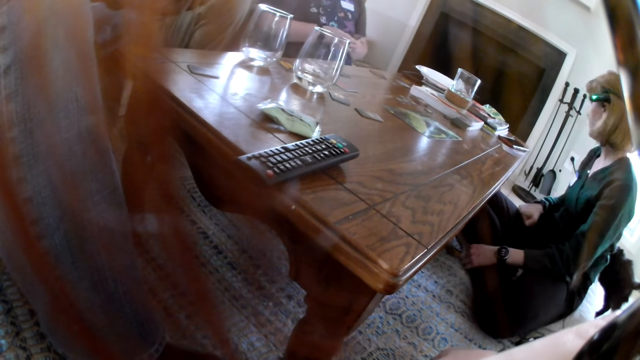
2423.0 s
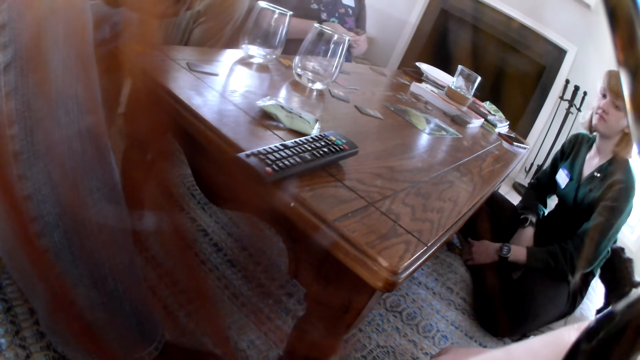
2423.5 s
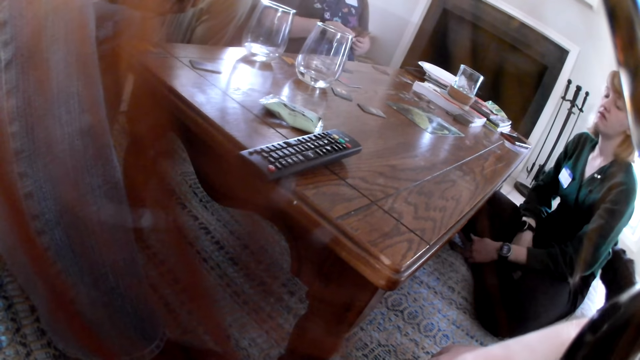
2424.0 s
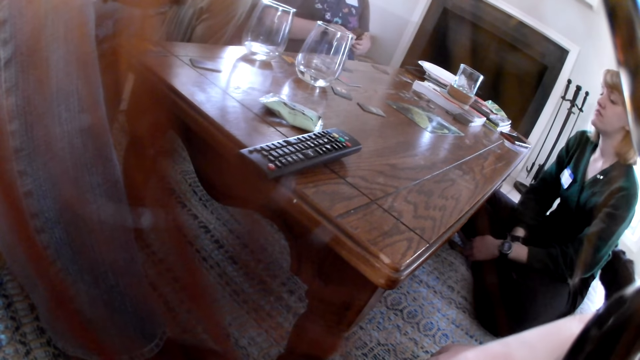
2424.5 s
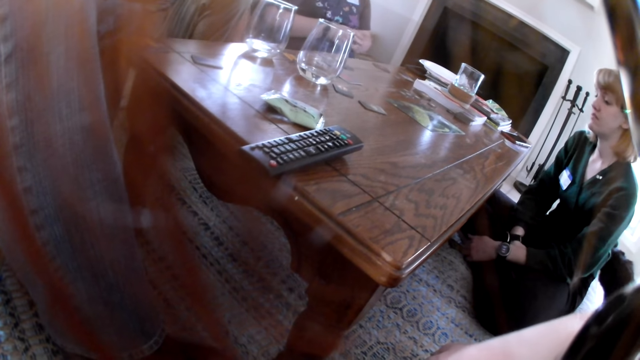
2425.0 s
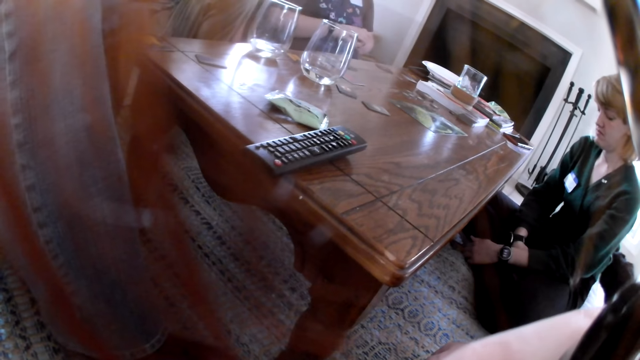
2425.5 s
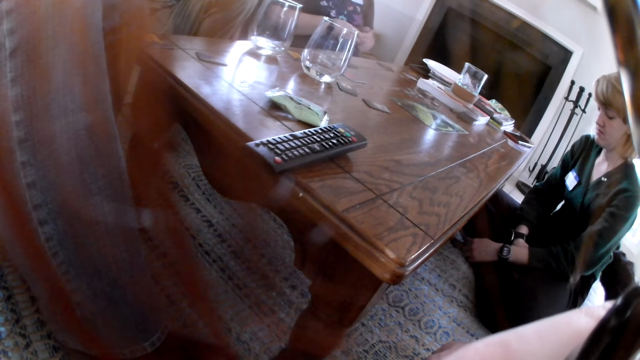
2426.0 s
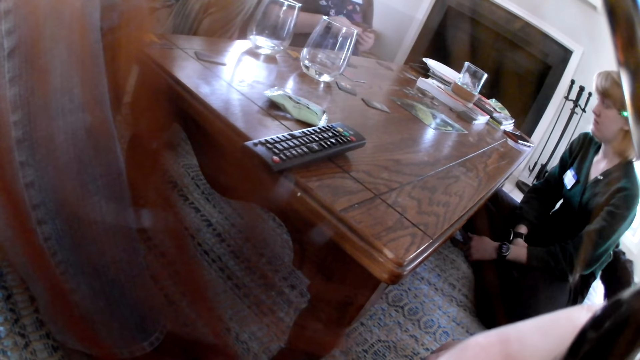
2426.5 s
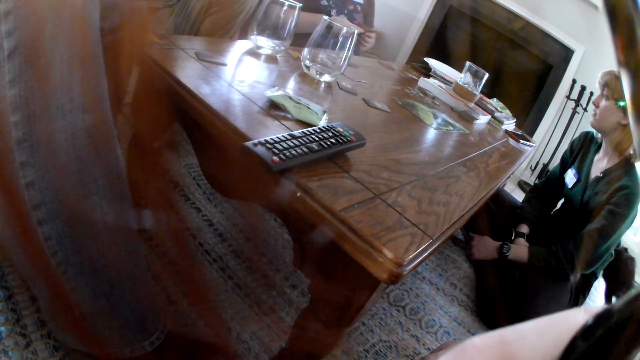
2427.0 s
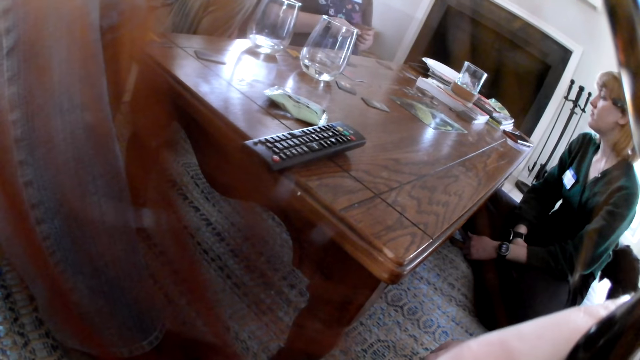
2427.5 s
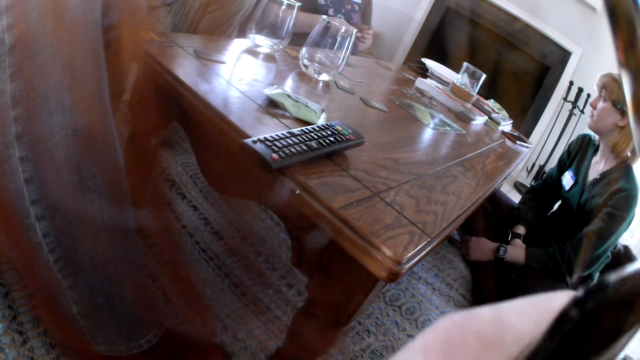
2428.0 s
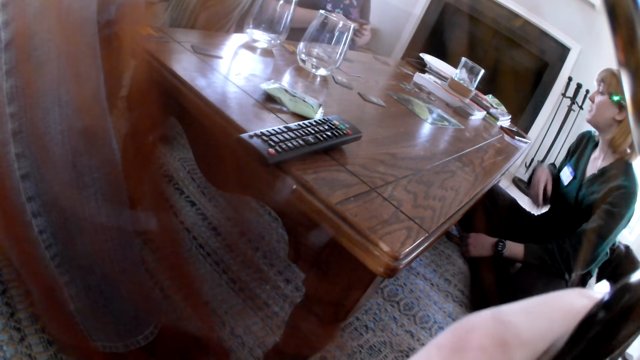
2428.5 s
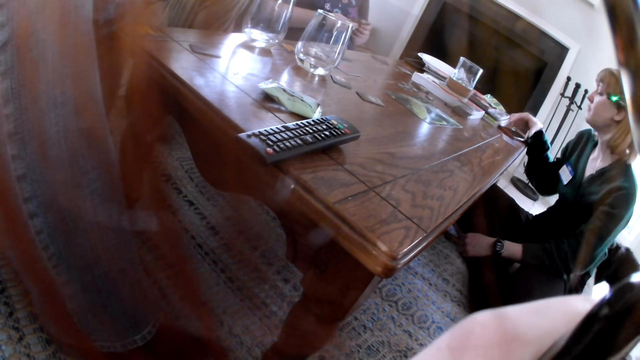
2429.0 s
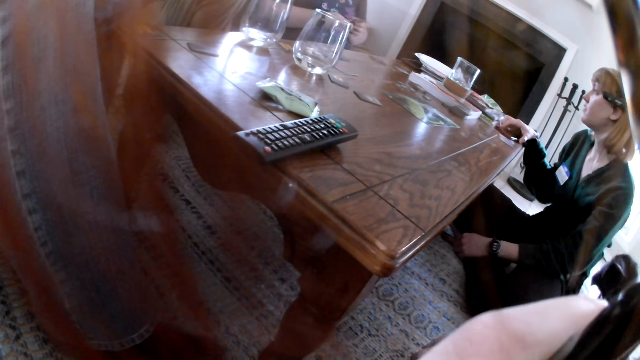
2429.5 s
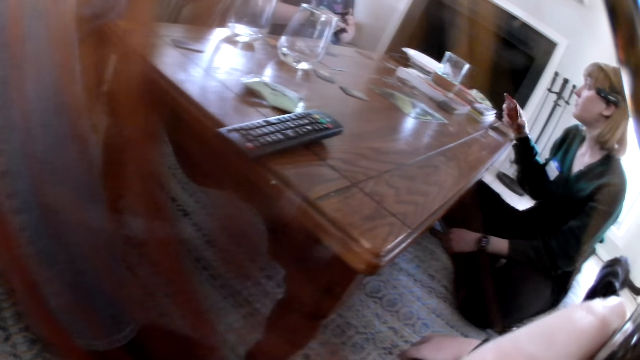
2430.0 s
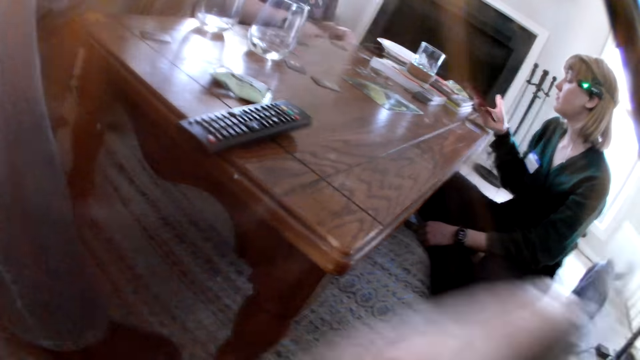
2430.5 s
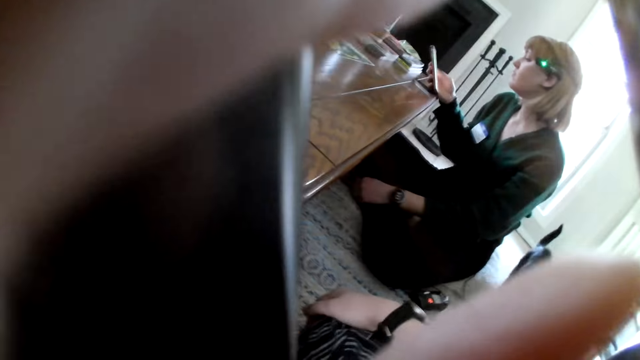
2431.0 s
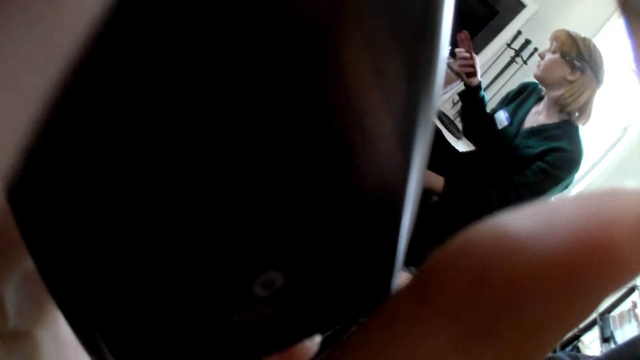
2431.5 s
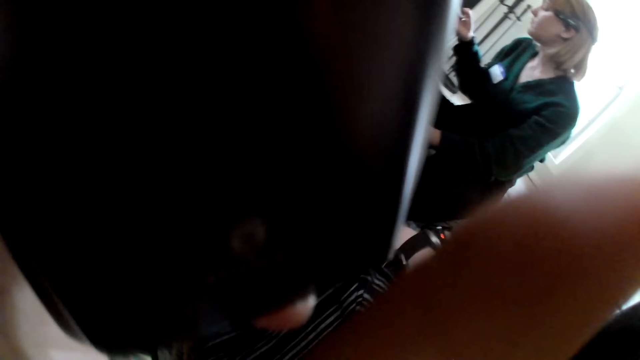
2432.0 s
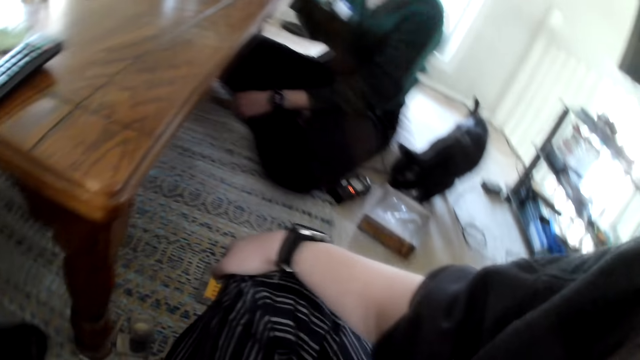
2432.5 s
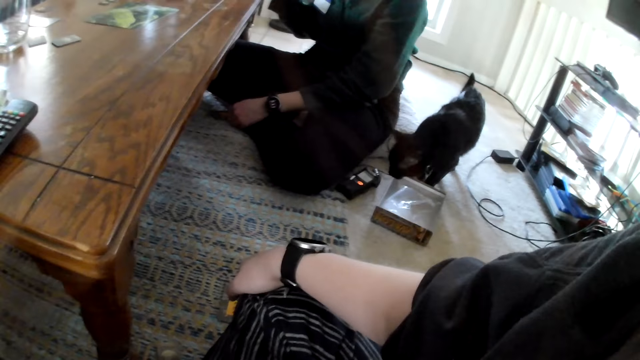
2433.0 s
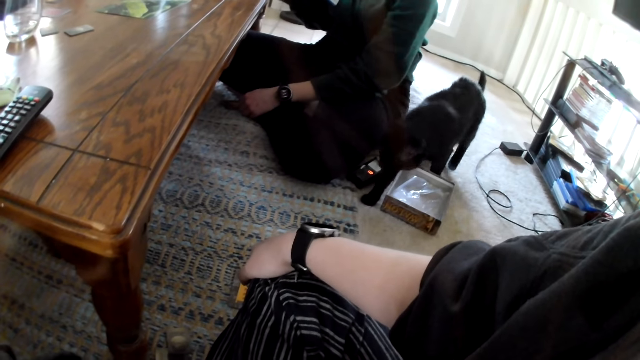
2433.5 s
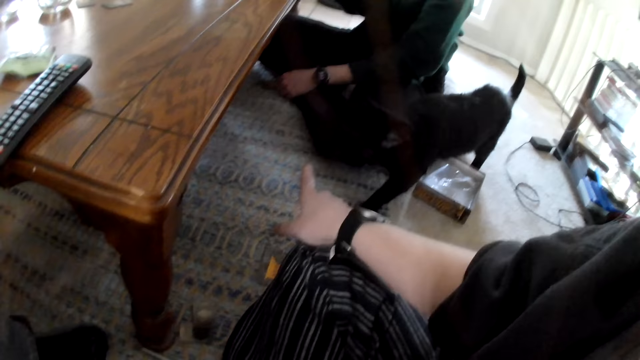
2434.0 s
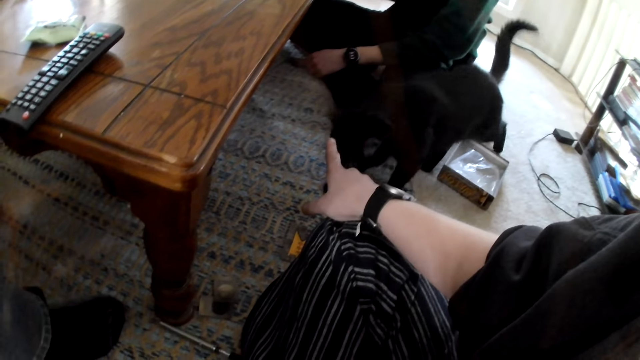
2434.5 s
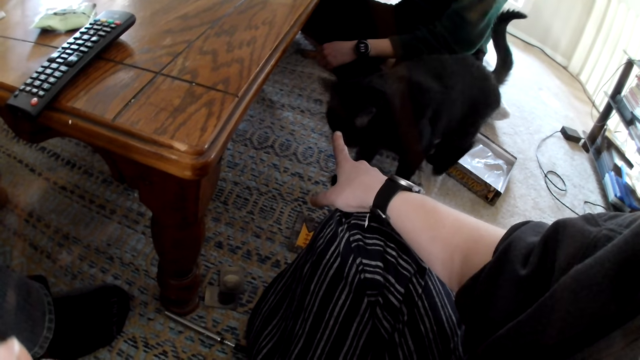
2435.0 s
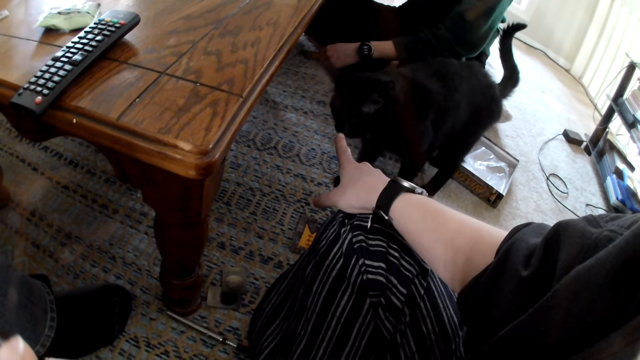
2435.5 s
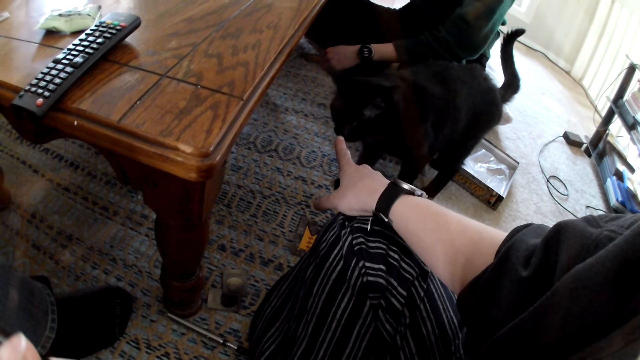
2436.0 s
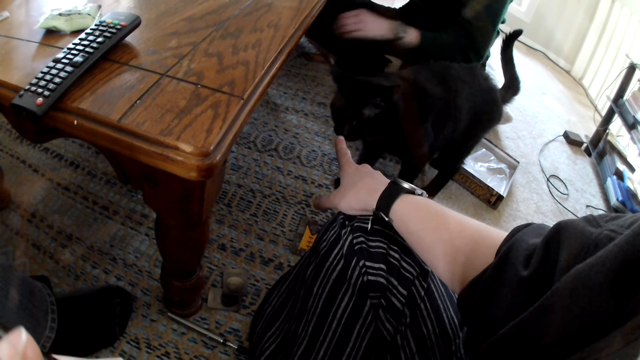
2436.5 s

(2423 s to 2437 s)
A woman picks up a phone from the table with her right hand. The camera wearer lifts her left hand. She looks at a cat and points at the cat.

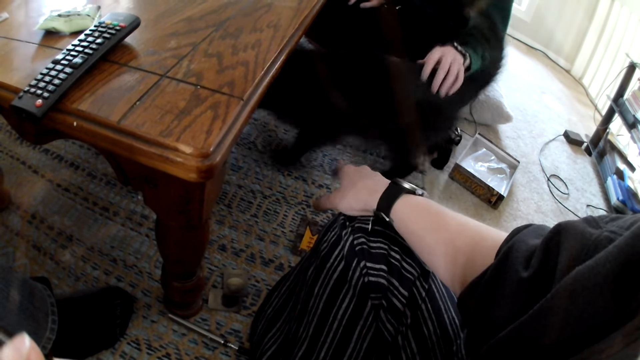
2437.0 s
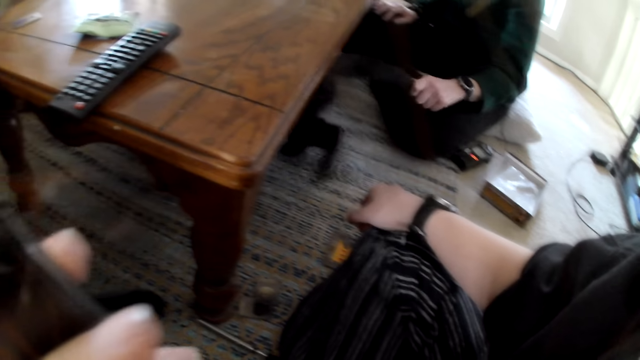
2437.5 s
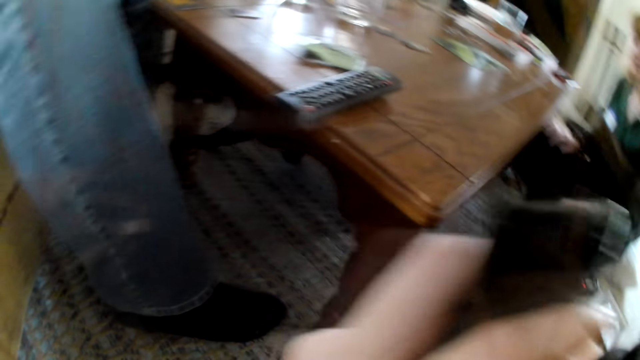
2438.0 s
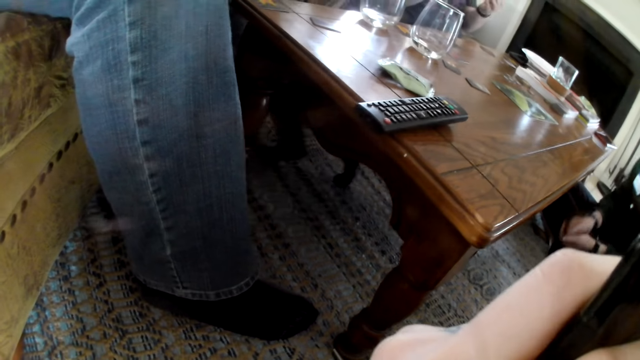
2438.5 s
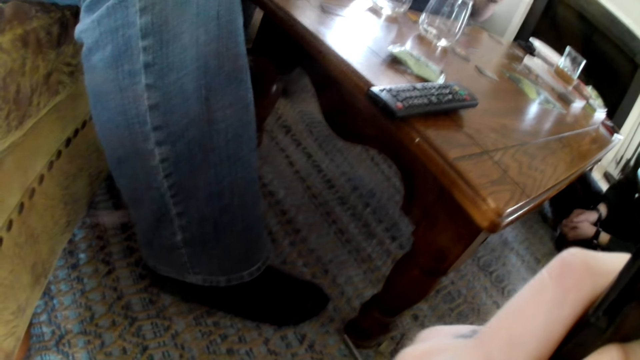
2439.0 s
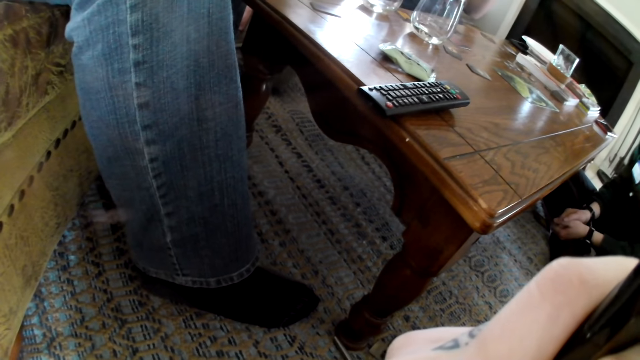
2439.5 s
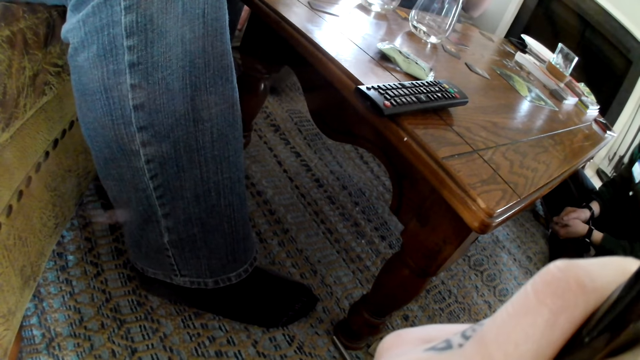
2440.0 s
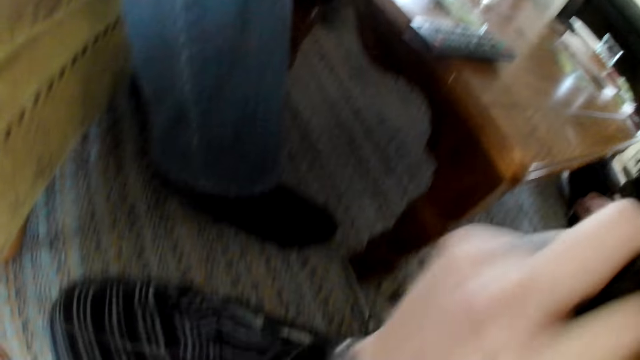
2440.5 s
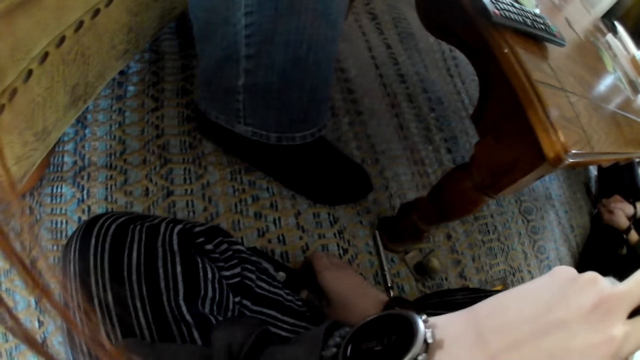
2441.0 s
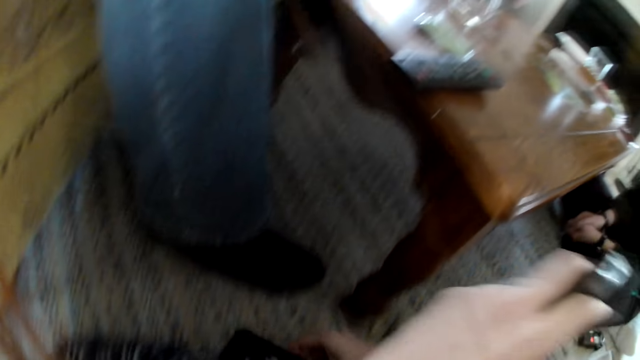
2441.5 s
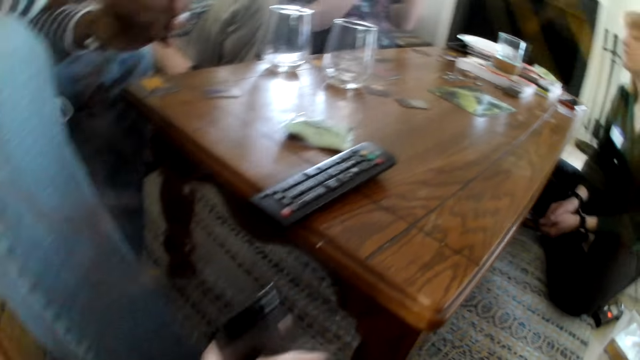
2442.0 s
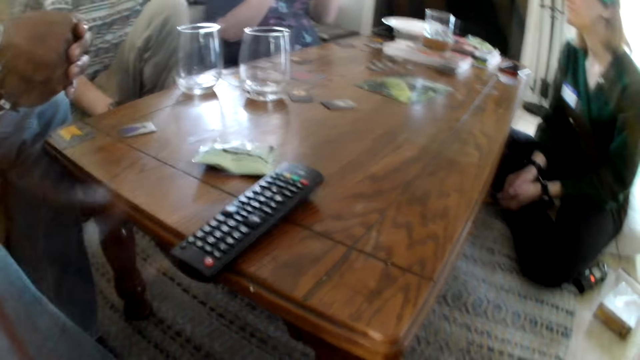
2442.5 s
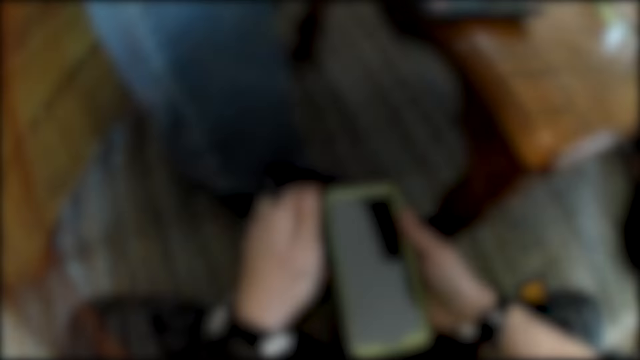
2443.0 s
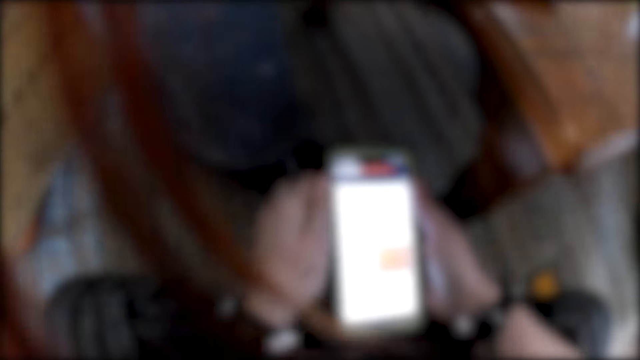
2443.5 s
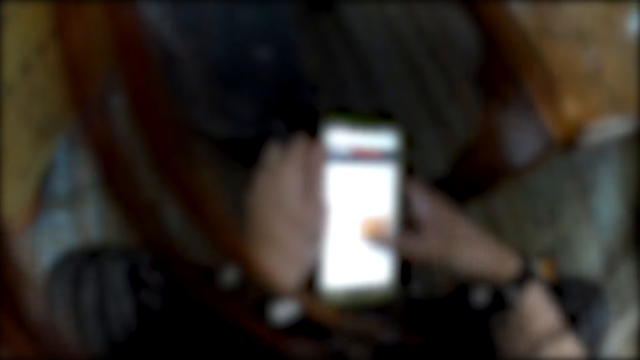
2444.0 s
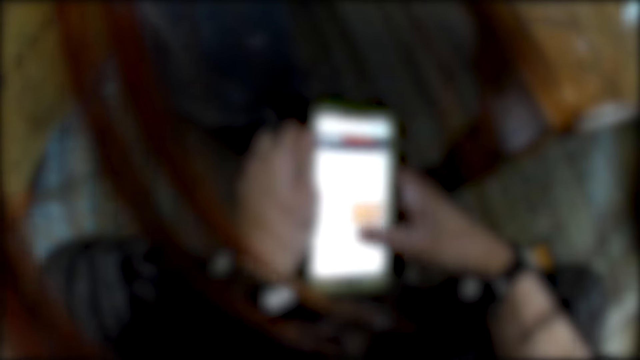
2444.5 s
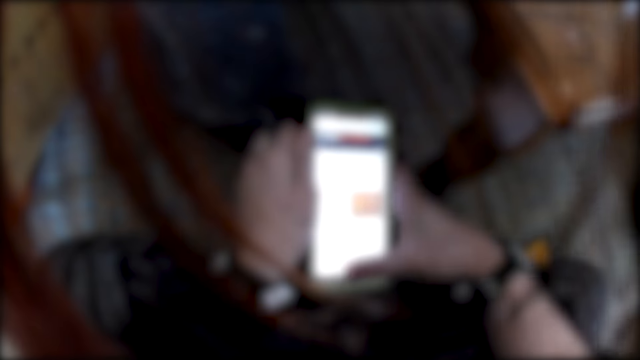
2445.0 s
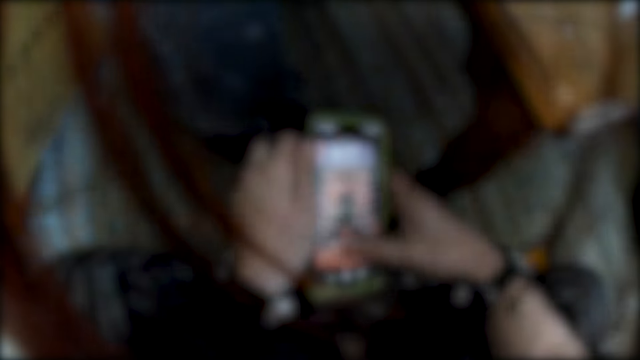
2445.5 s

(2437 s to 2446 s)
A woman rubs a cat's tail with her left hand. She plays with the cat. The camera wearer stares at the table. She picks up a phone from the floor. She holds the phone in both hands. She operates the phone with her right hand.
